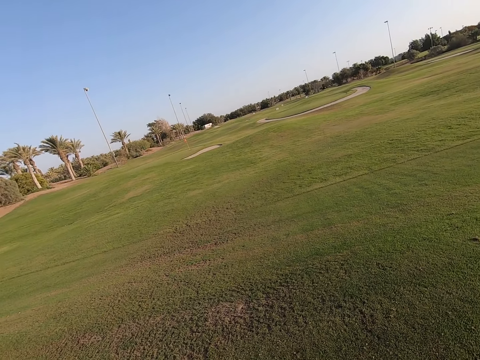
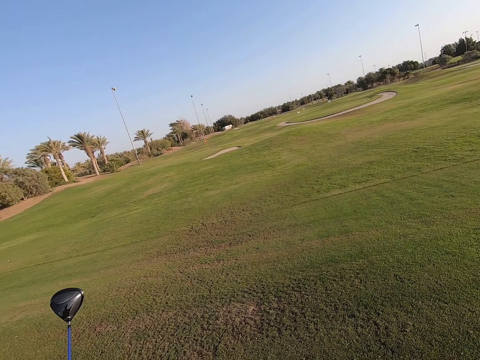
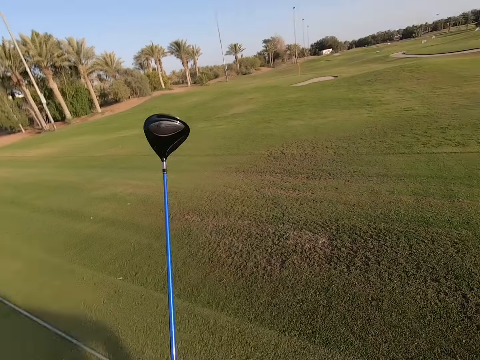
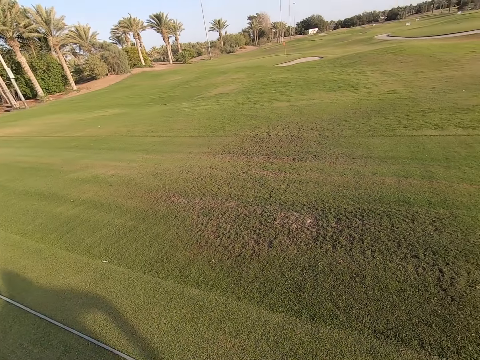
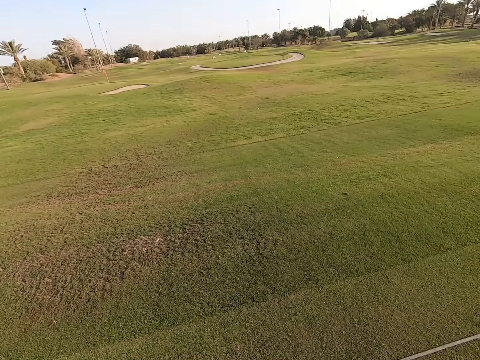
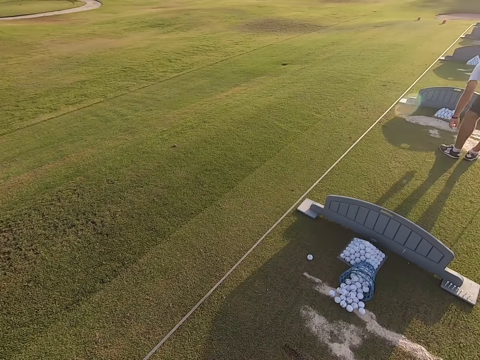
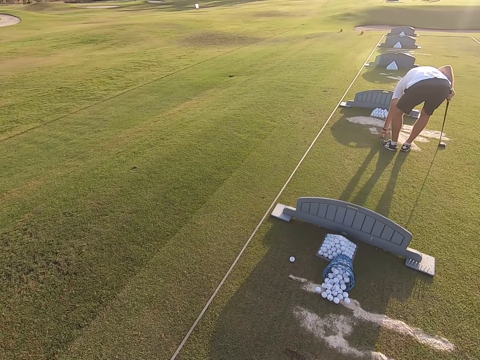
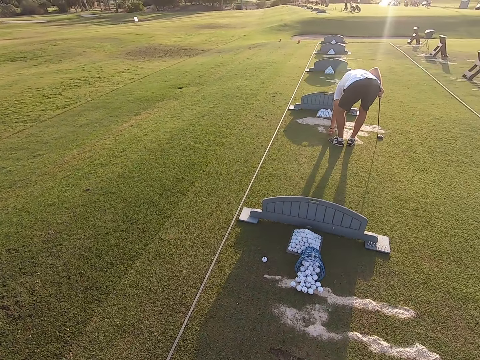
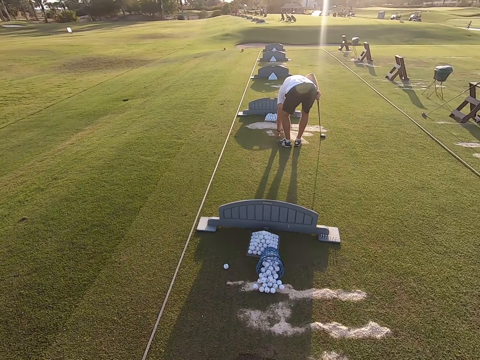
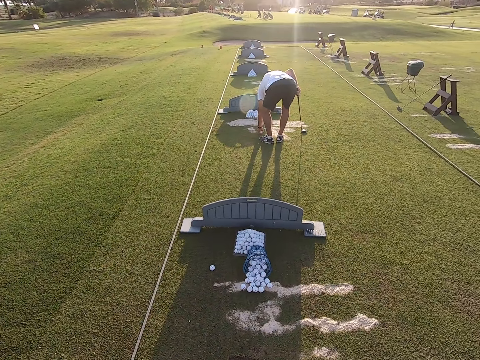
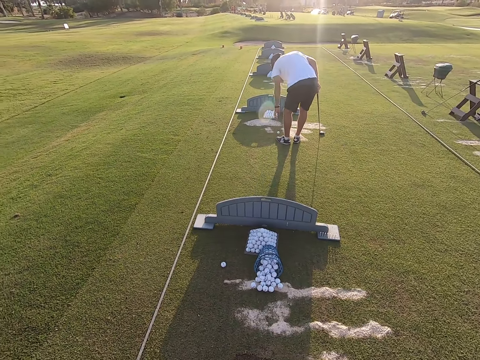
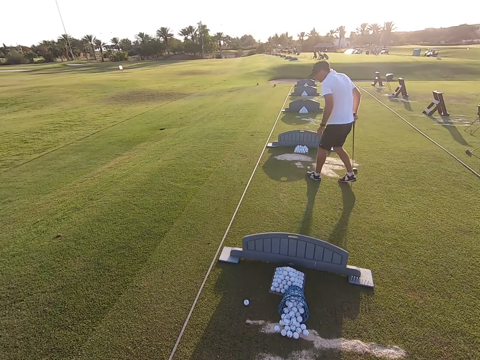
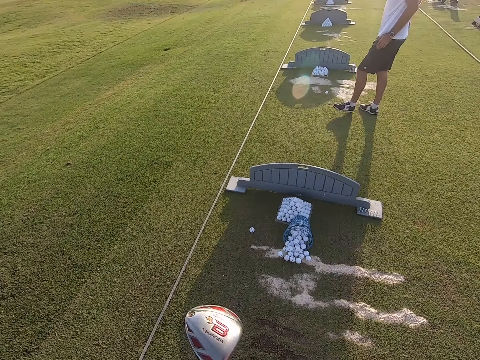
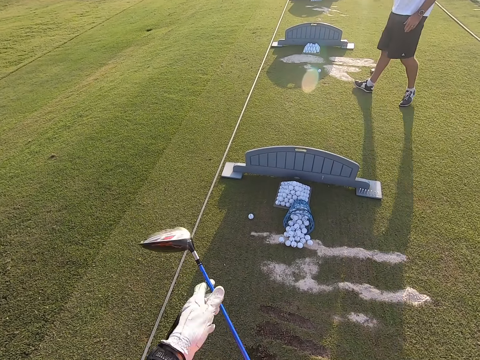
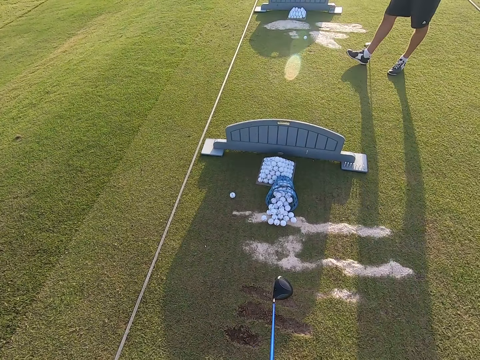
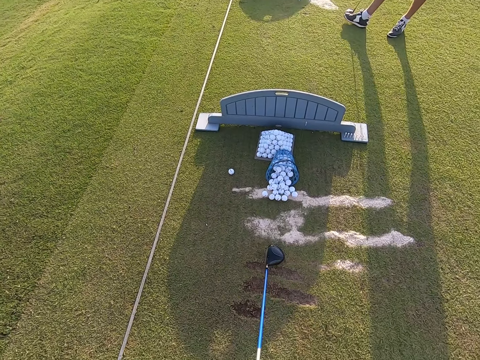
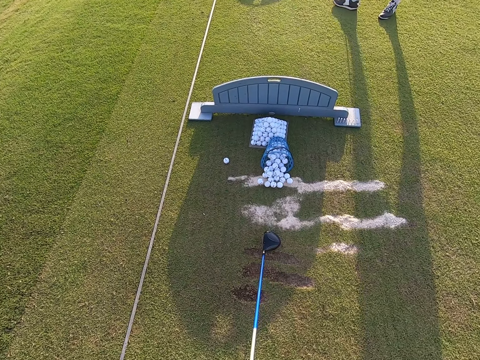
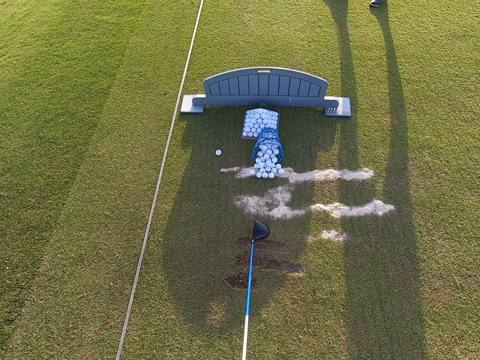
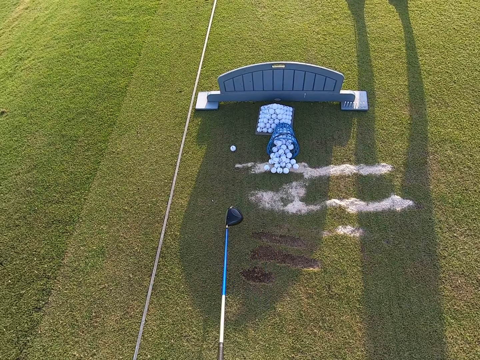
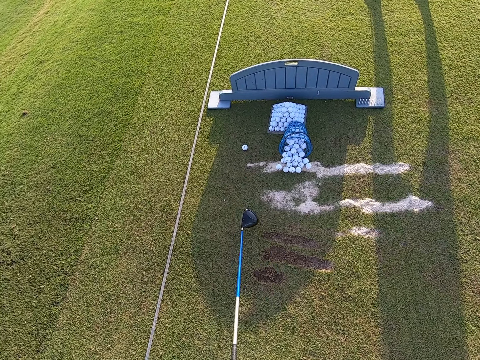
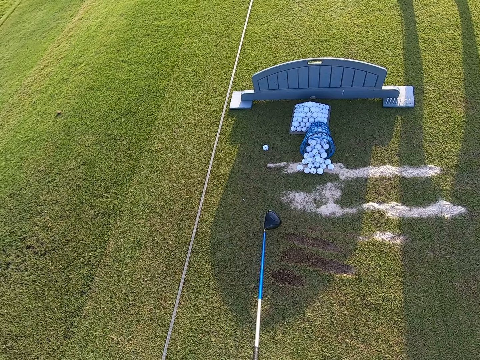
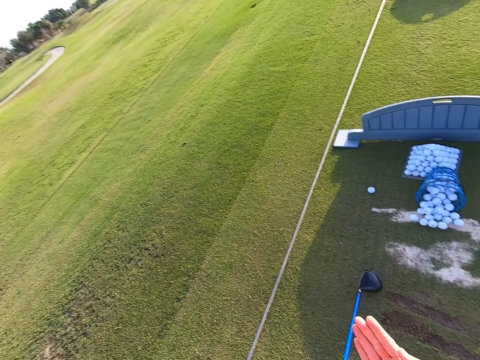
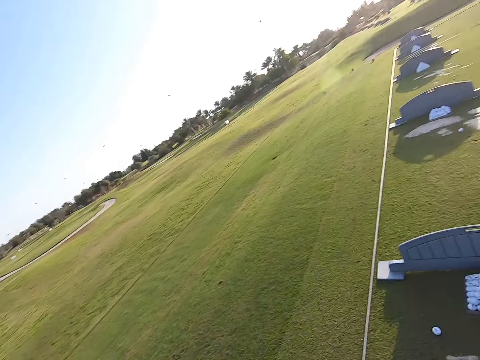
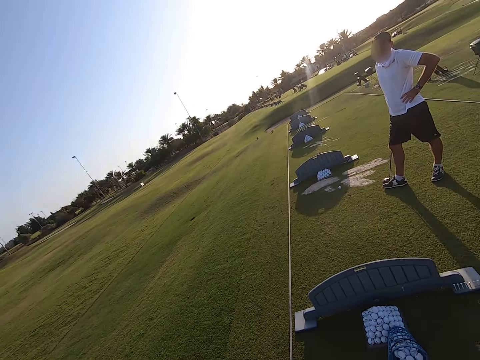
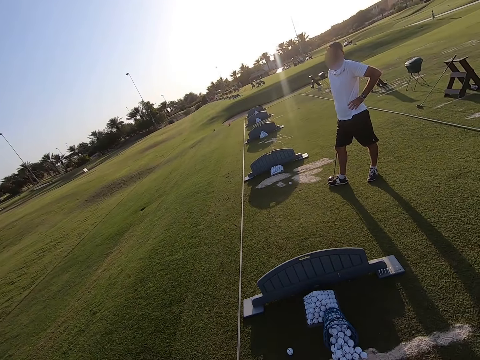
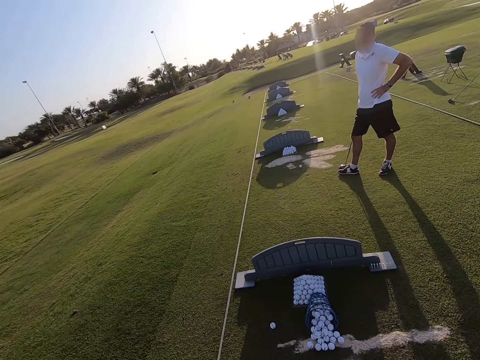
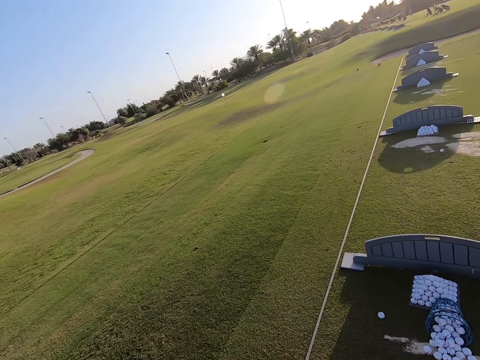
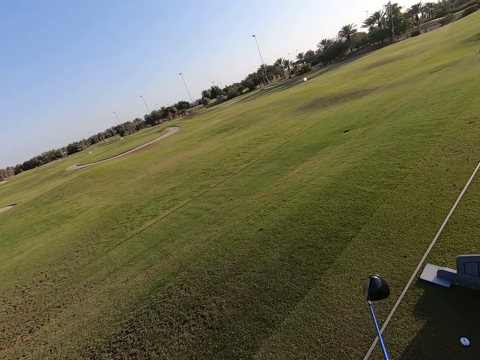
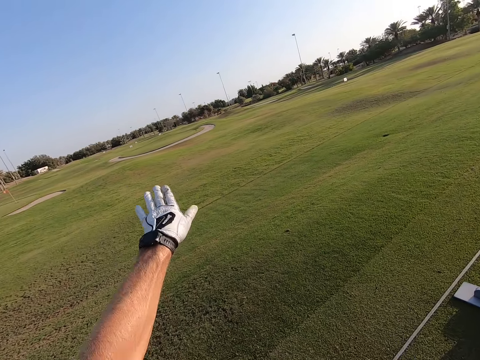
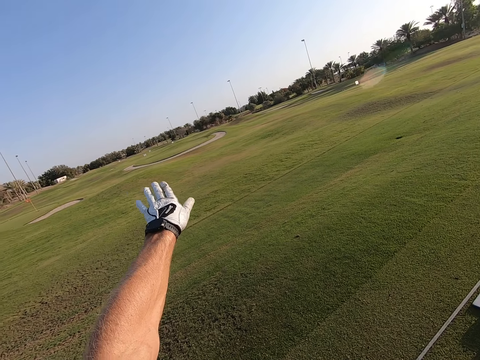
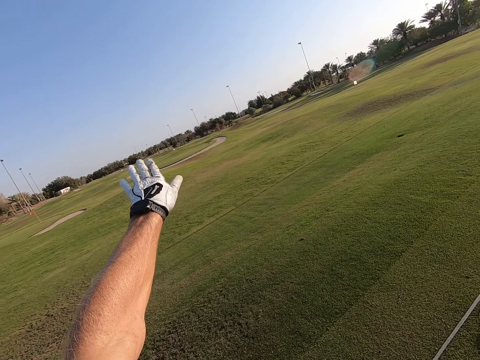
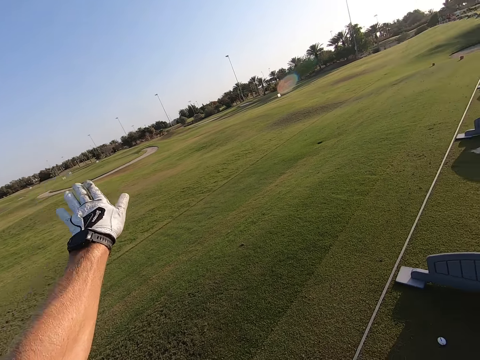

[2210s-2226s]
The camera wearer holds the golf stick in the air. They stare around the field. A person positions the golf ball on the ground. The camera wearer drags the golf stick on the ground. They look around the field and talk with hand signs to the person. The person stands on the ground. The camera wearer looks around the field. They talk with hand signs to the person.

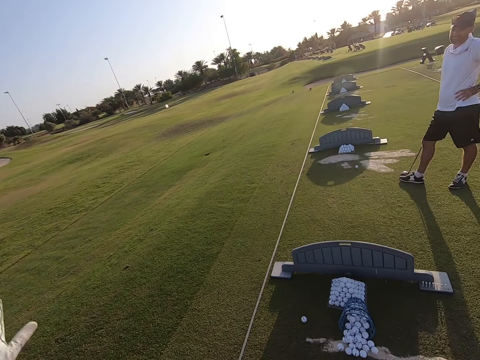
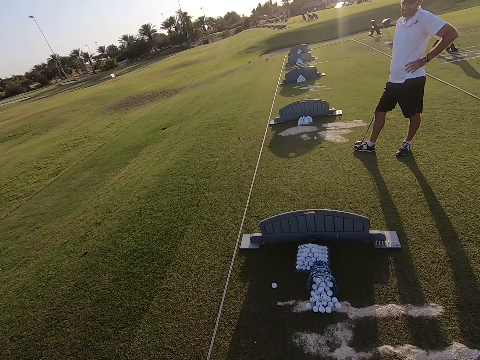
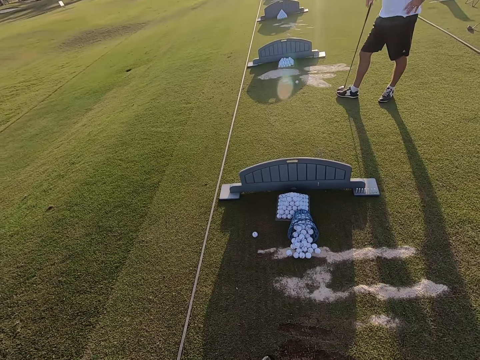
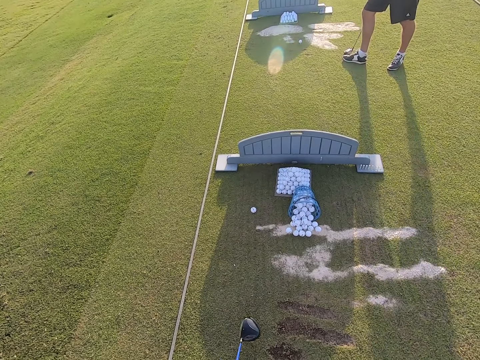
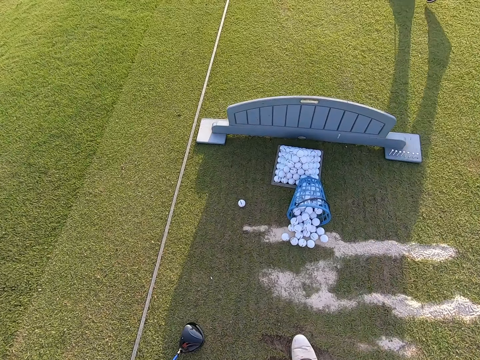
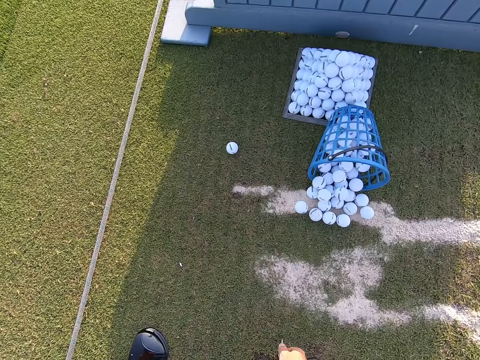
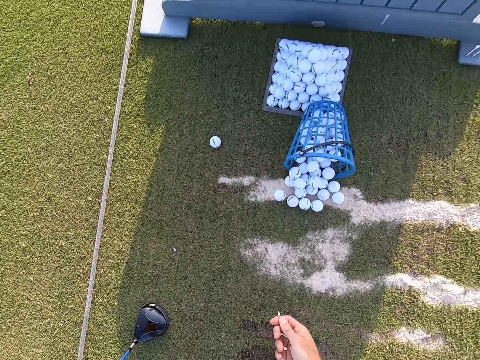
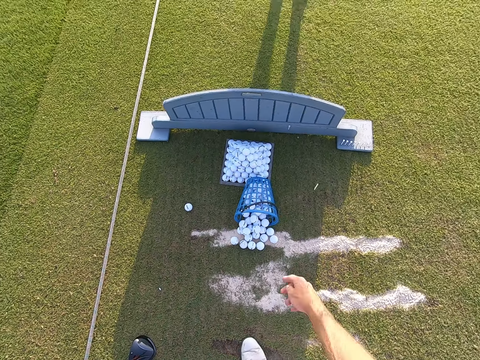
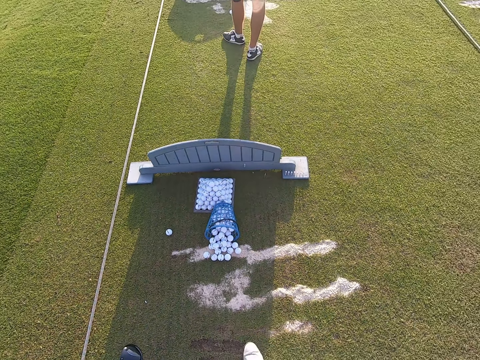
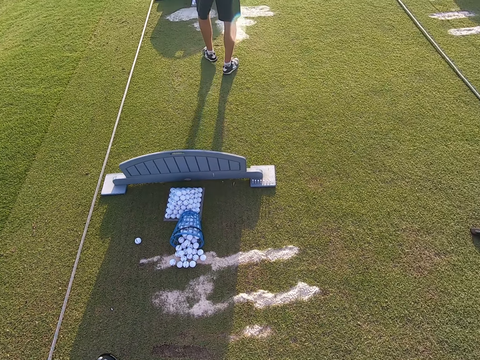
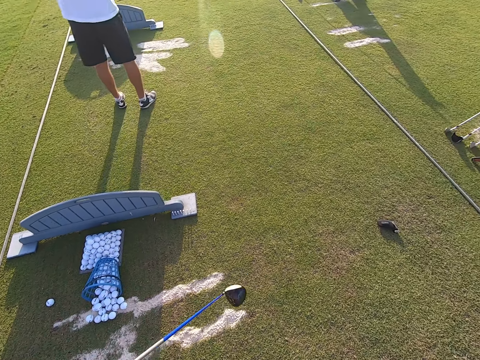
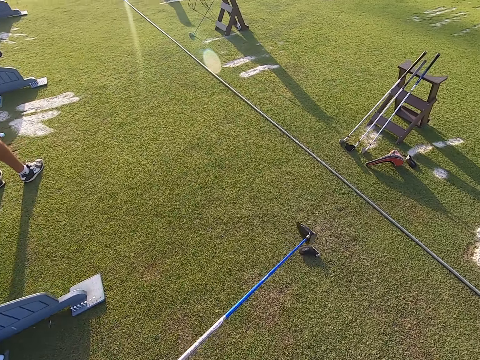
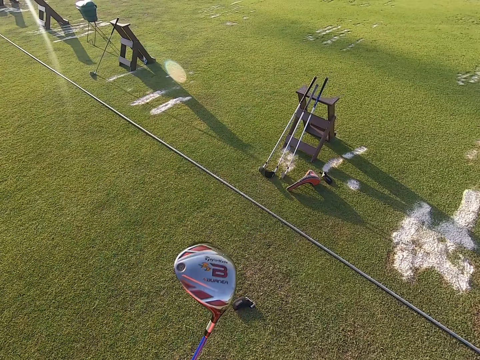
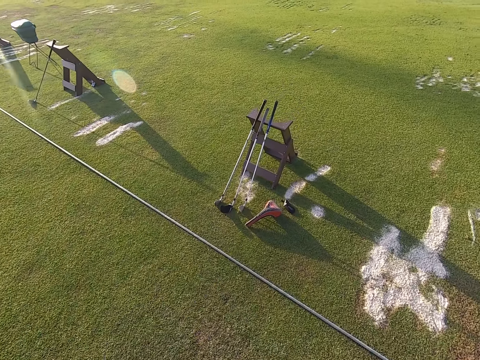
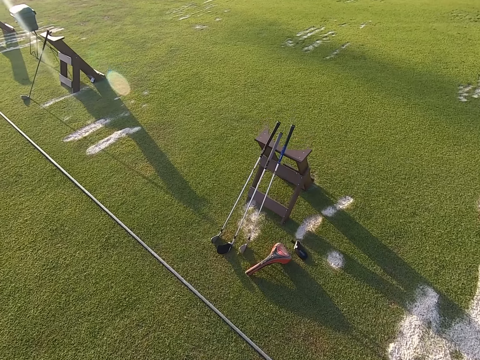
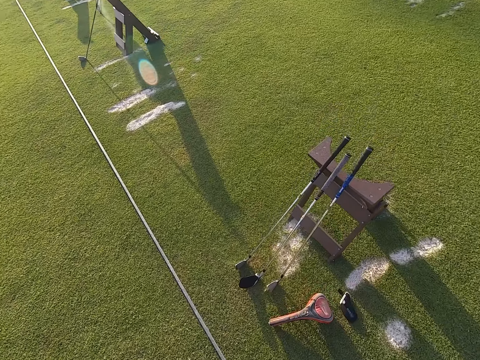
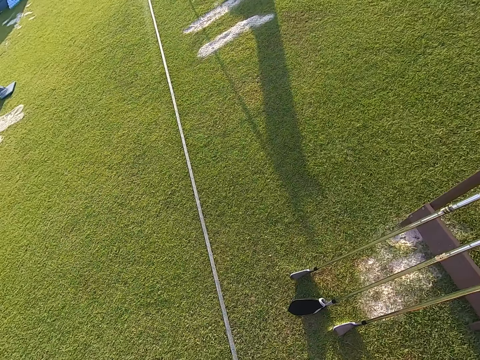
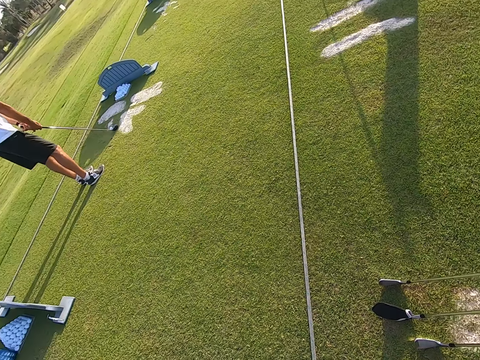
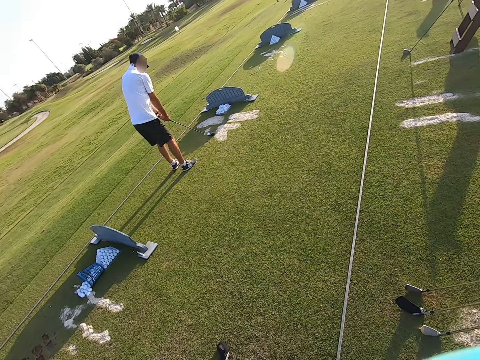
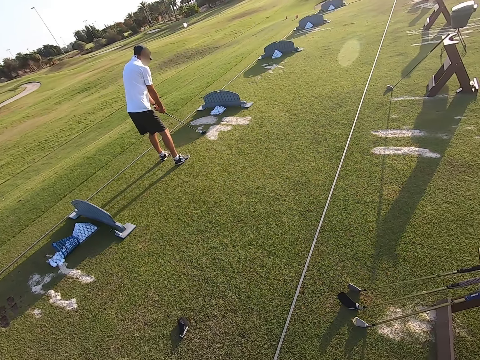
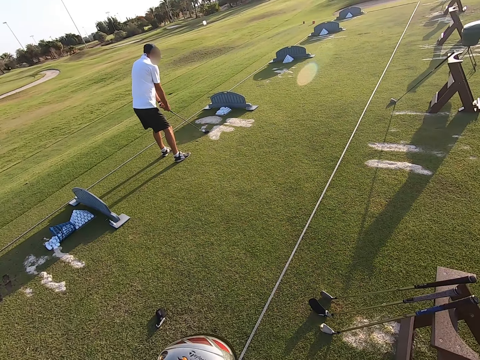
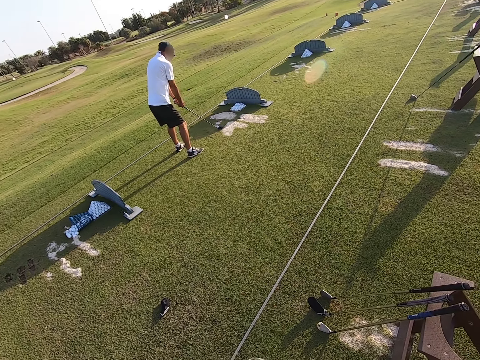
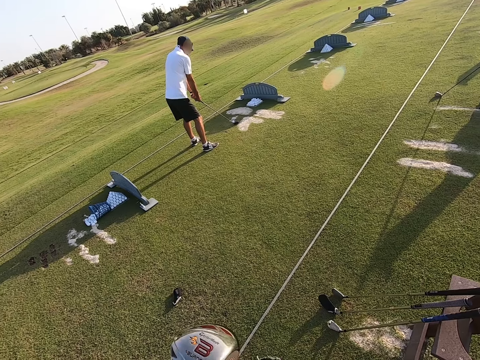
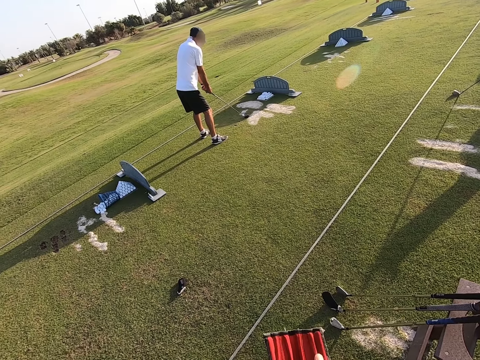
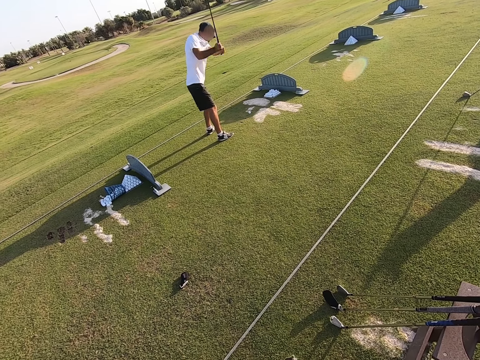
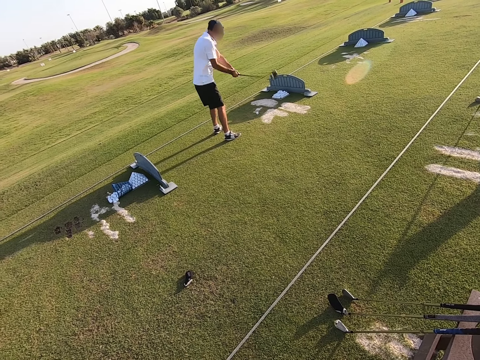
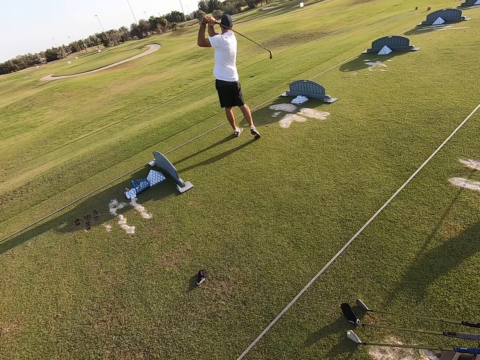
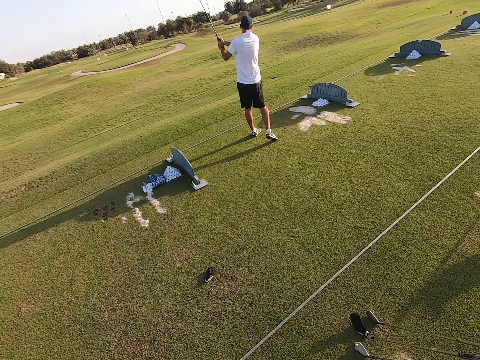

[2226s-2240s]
The camera wearer looks around the field. The person walks around. The camera wearer picks up a golf ball metal pin from the ground. They throw the golf ball metal pin on the ground. They look around the field. The person plays the golf game.
